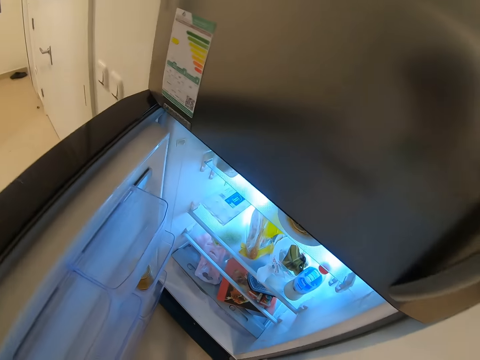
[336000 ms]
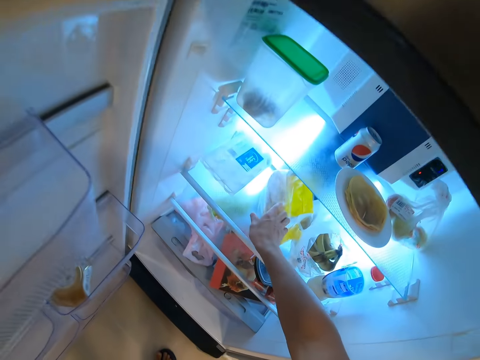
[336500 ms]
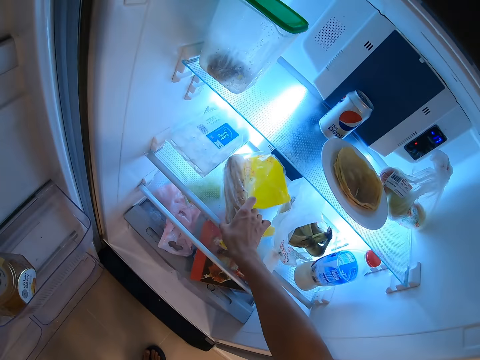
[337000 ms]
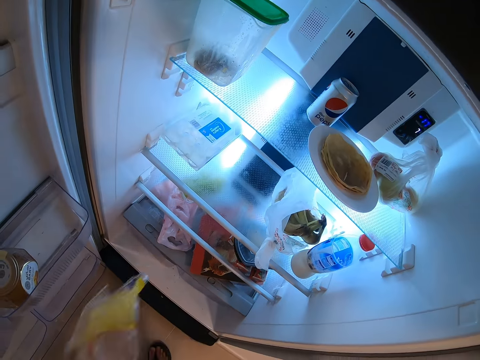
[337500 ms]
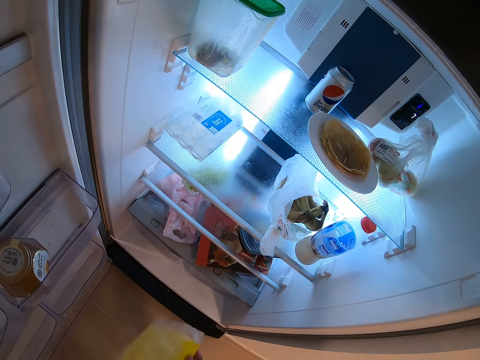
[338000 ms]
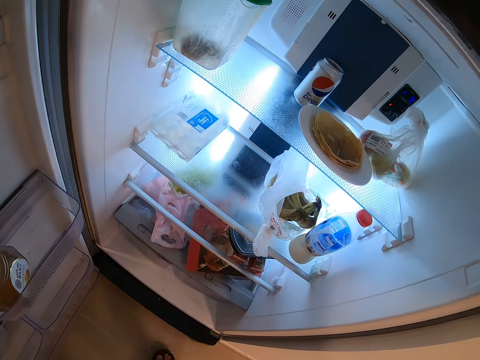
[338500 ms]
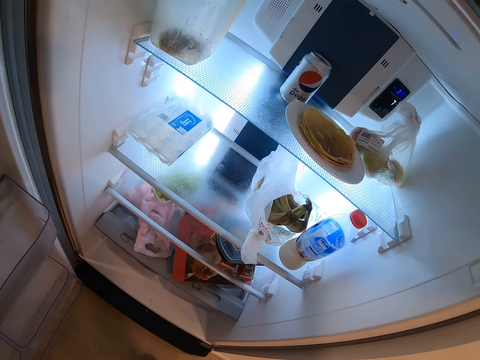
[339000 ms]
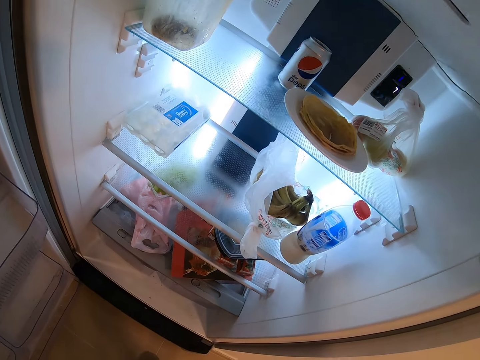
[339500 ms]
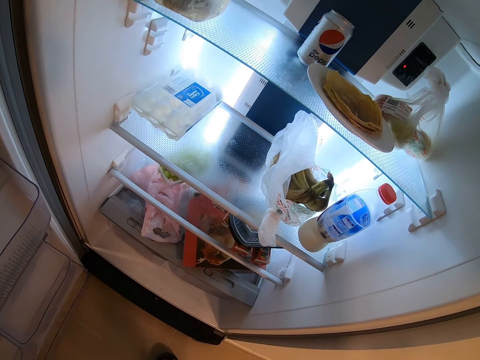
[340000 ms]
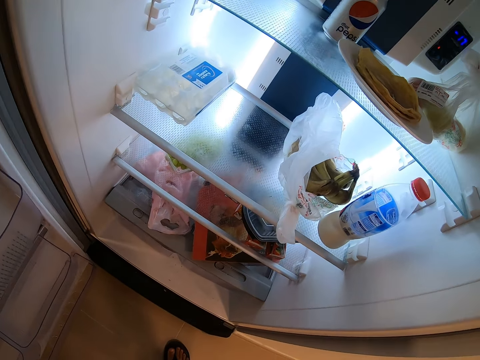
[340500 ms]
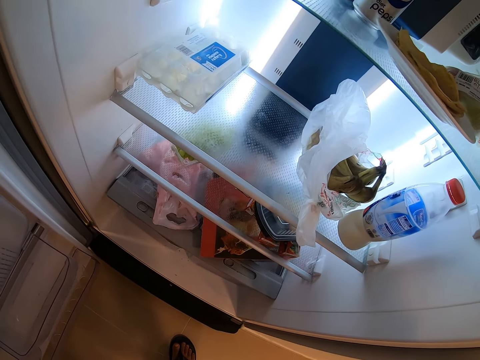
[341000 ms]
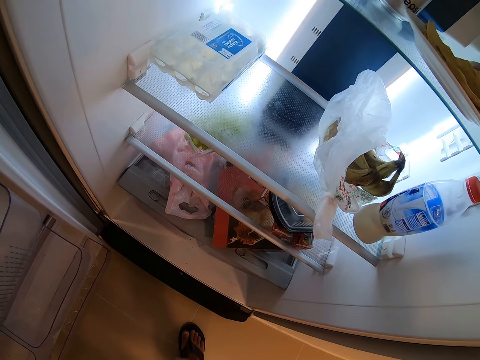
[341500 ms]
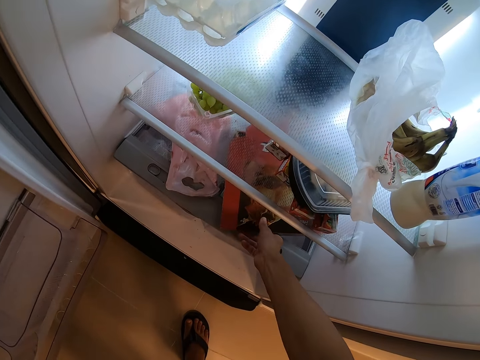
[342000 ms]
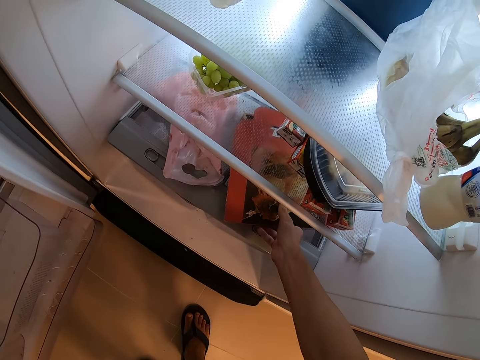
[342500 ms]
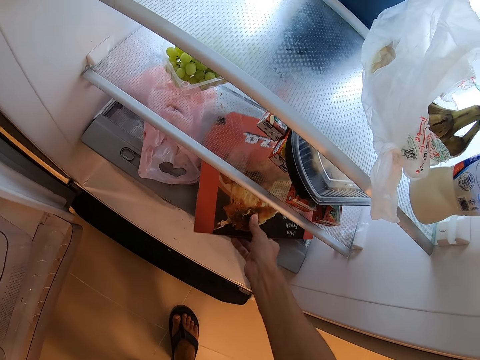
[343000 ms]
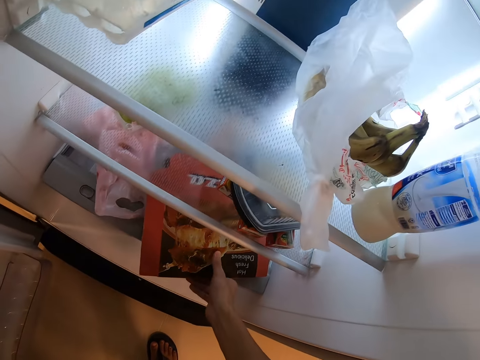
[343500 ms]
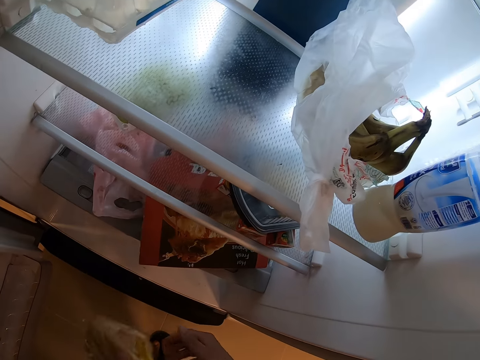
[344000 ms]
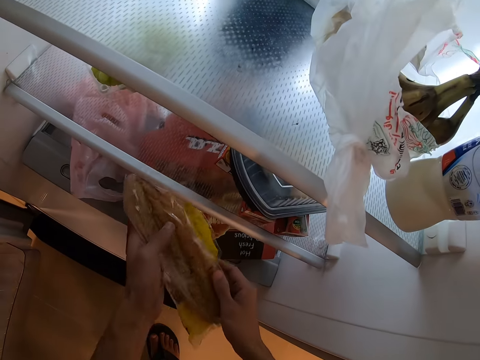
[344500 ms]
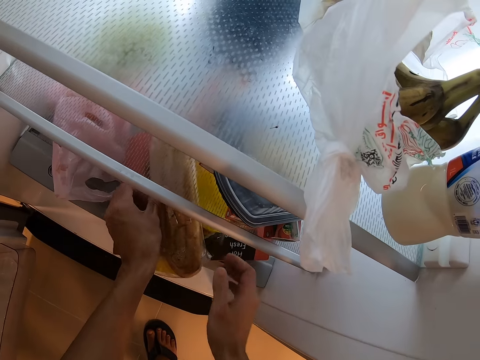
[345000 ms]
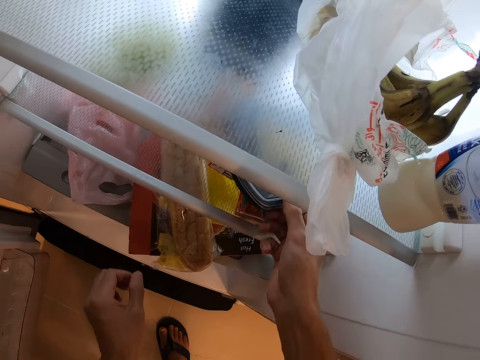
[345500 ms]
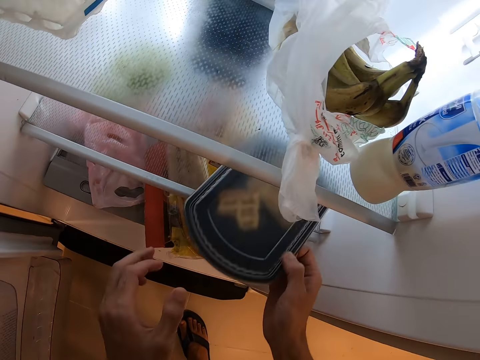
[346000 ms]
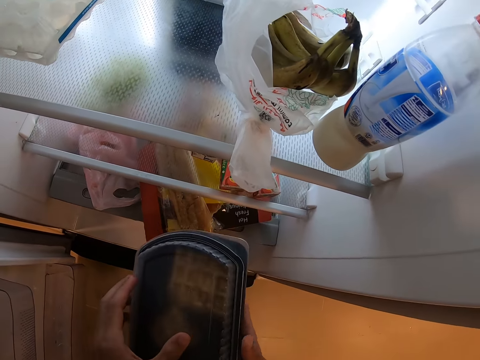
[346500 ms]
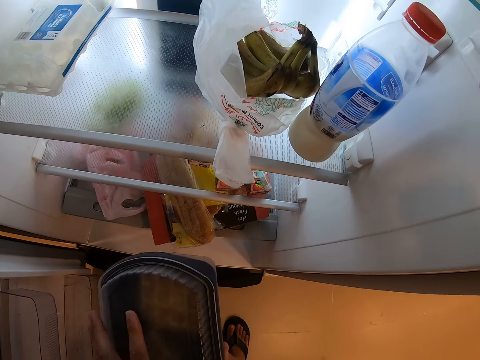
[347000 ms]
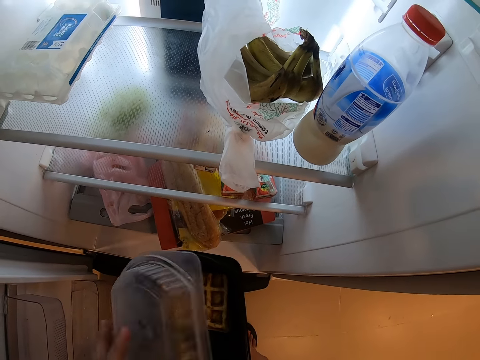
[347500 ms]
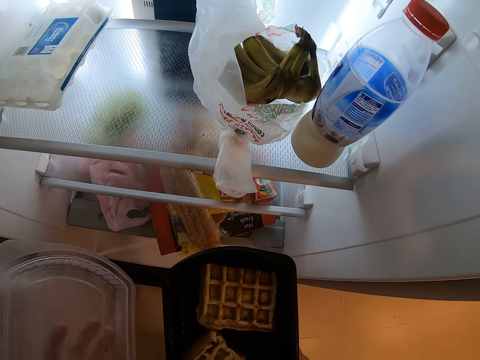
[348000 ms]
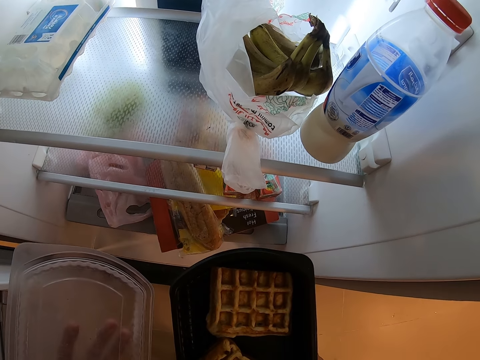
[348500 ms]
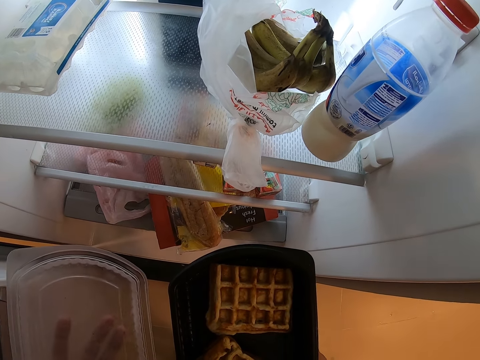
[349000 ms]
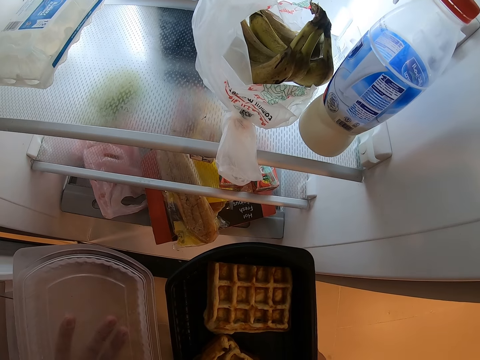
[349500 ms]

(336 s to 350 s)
The camera wearer picks up a bread. They touch the package. They put back the bread in the fridge. They pick a tin of chocolates. They open the tin of chocolates.

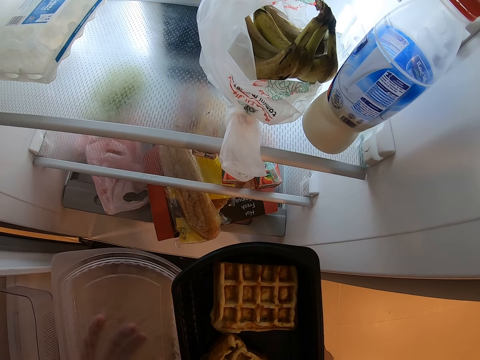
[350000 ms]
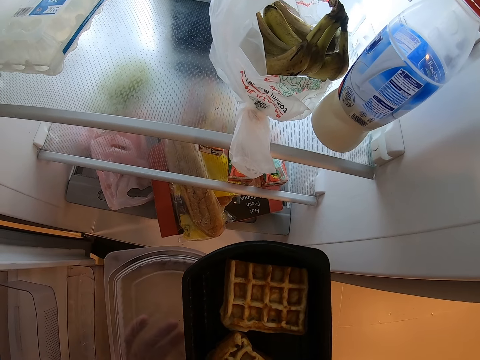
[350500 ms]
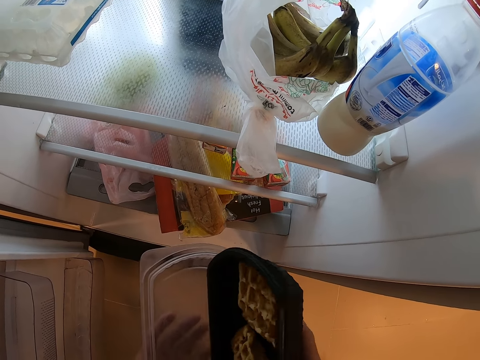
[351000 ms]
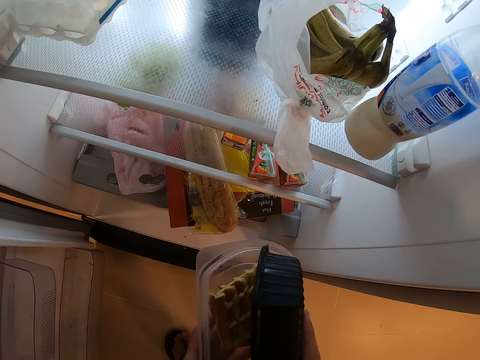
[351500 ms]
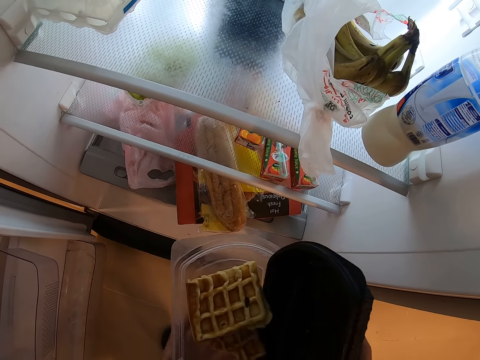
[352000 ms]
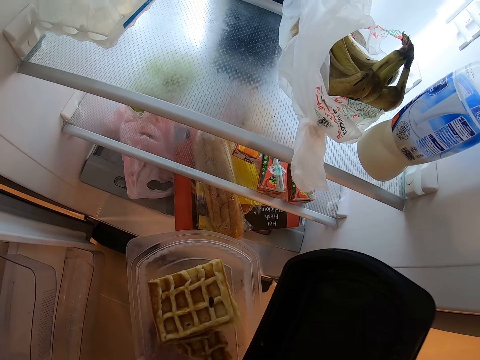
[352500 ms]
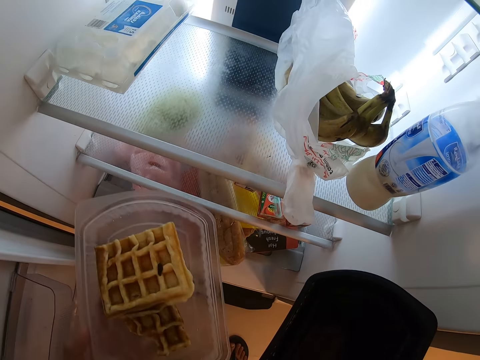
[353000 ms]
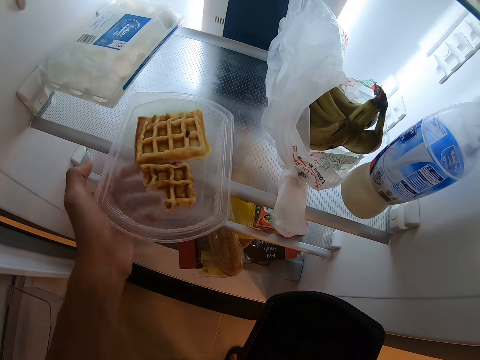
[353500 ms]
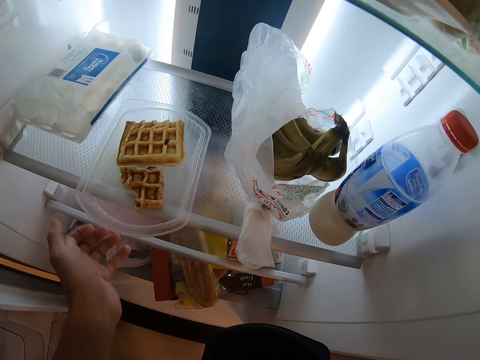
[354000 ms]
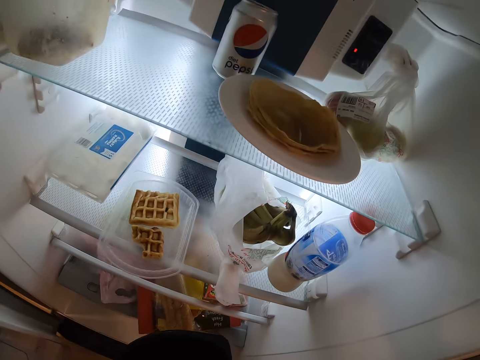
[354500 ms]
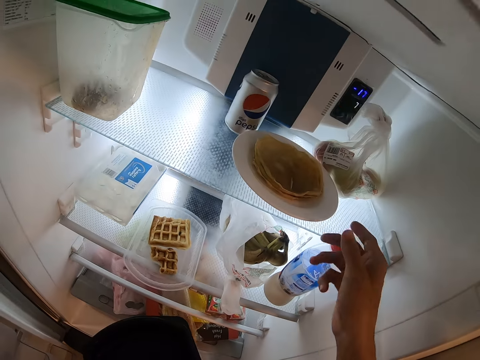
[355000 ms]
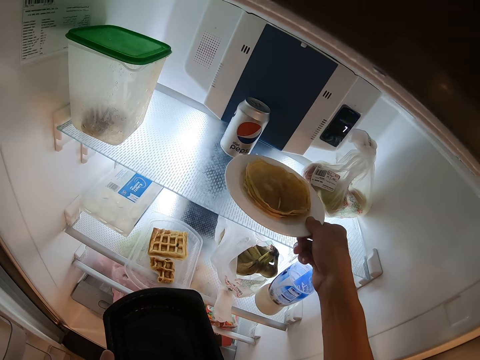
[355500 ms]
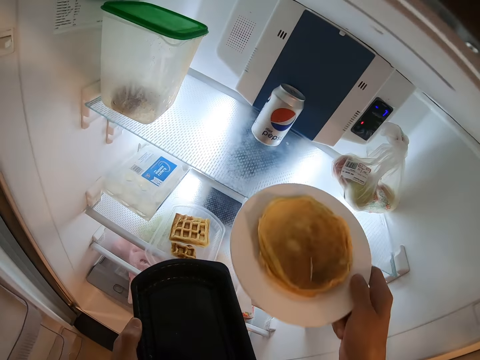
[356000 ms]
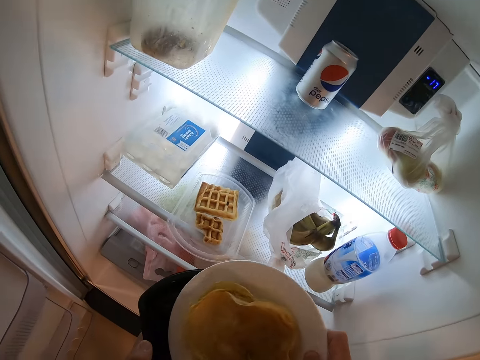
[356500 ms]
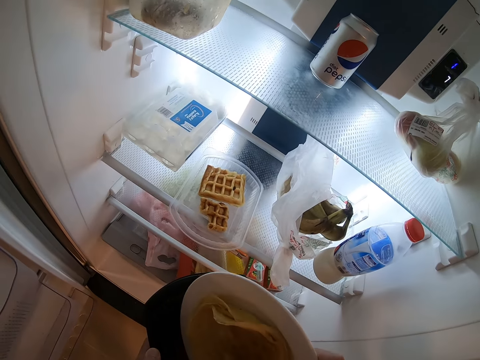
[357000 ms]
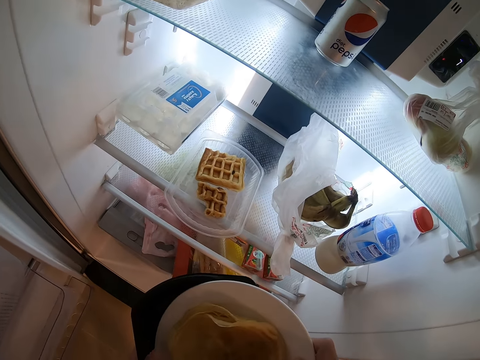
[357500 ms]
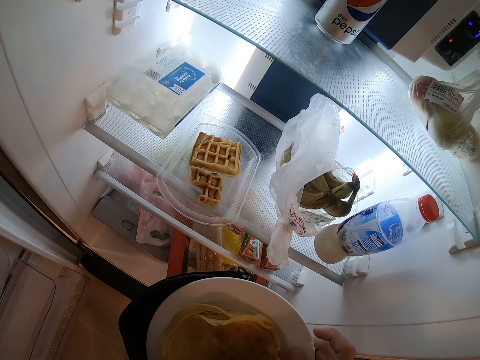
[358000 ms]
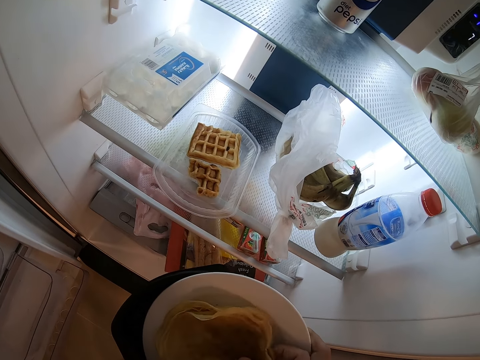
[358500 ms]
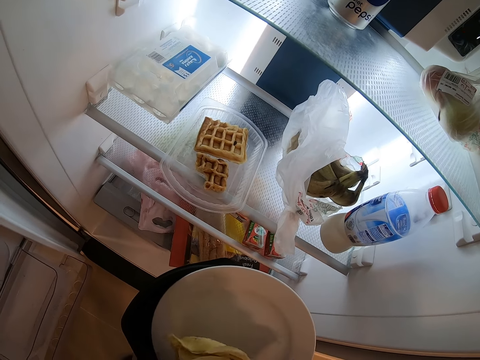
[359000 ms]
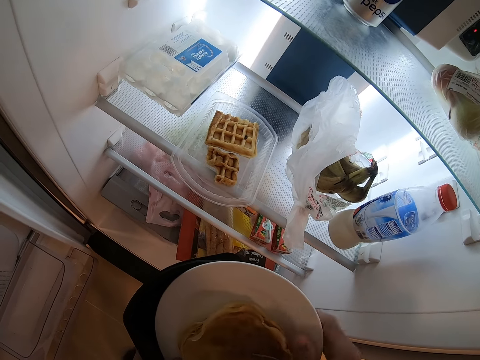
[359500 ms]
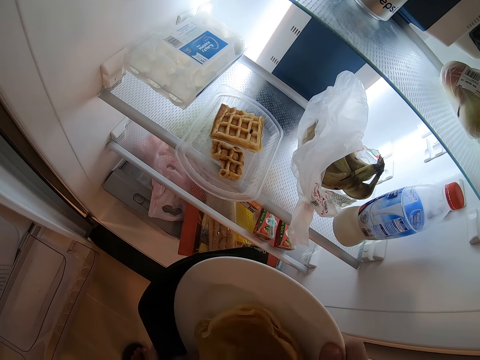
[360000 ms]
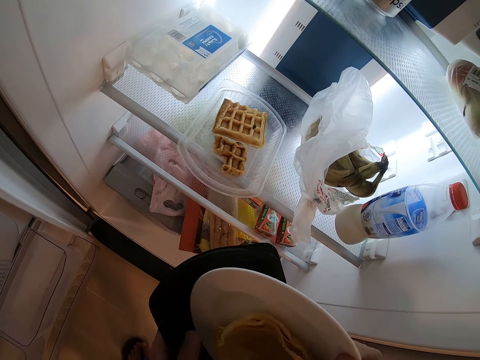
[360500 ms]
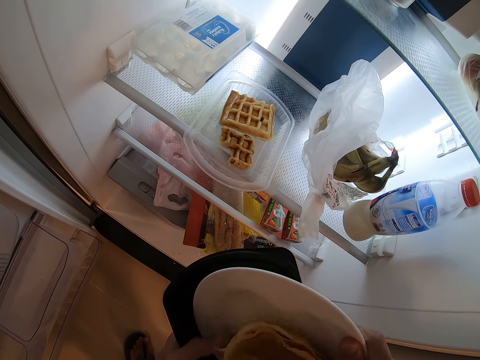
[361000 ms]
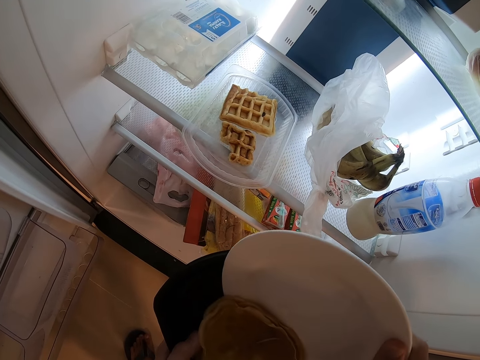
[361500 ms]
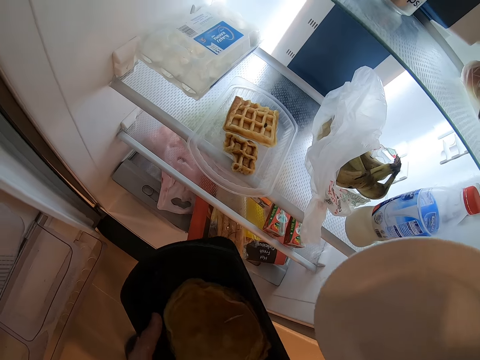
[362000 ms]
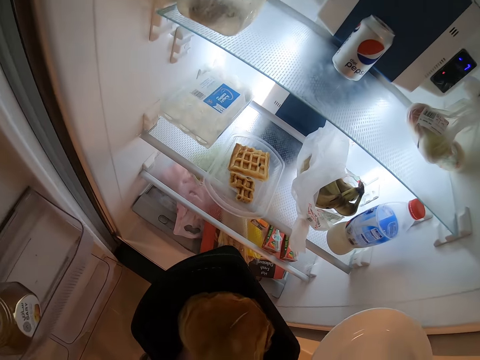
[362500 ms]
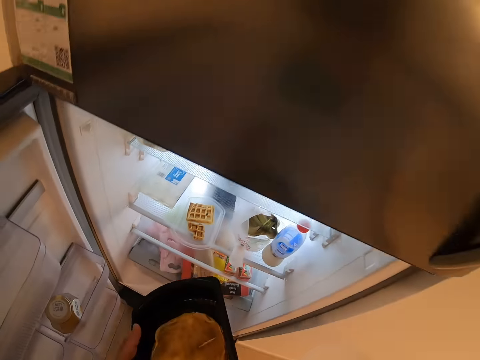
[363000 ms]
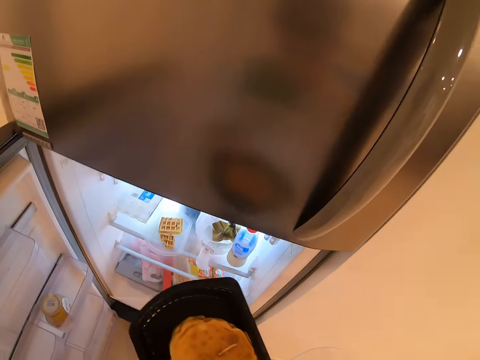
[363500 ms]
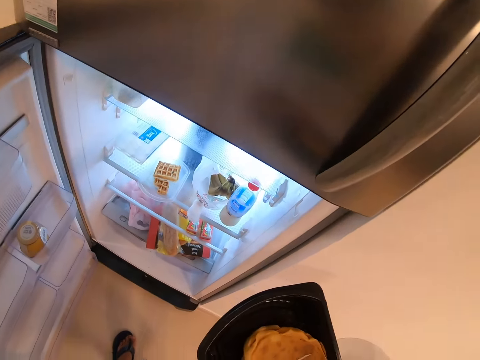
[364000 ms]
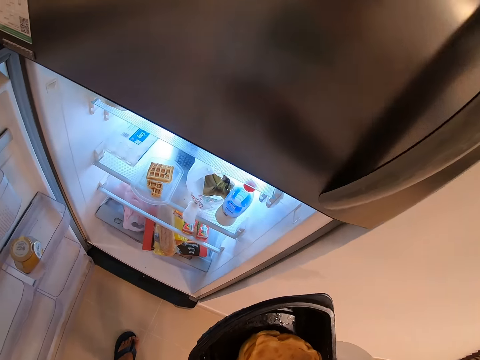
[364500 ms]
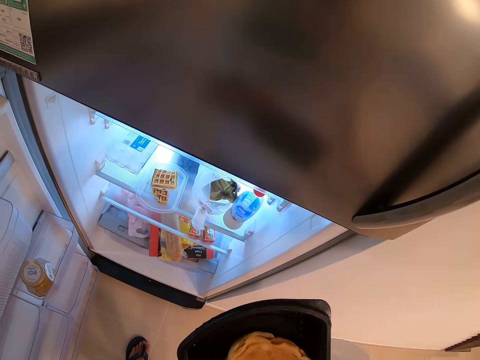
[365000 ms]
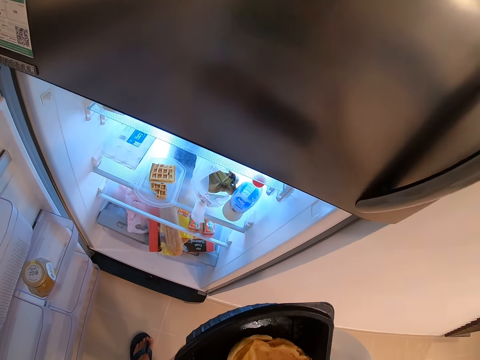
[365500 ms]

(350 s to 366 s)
The camera wearer checks the chocolates inside the tin. They put the chocolates on the lid of the tin. They put the chocolates in the fridge. They put back the lid. They pick a plate containing crepes. They put the crepes inside the tin. They put the chapati in the tin.
